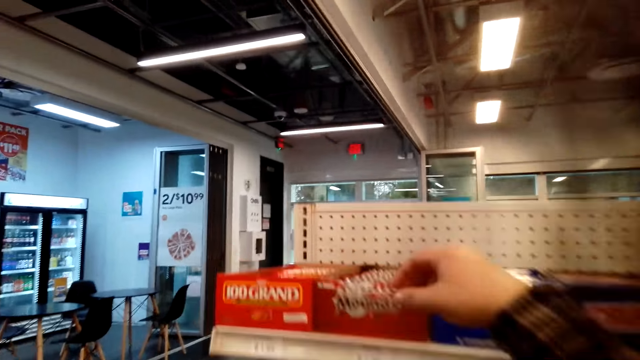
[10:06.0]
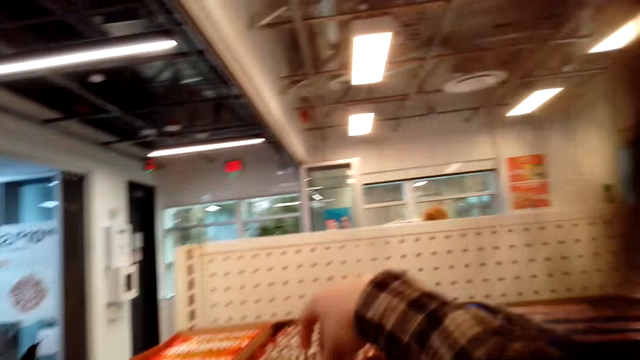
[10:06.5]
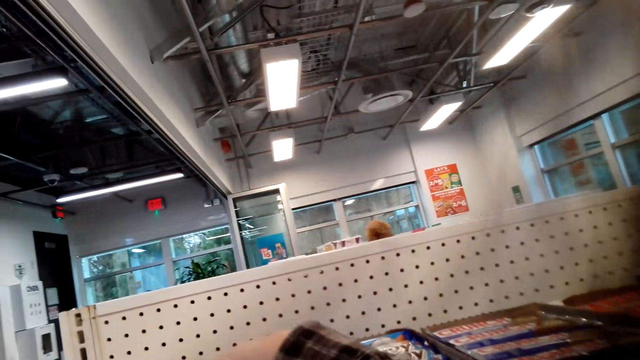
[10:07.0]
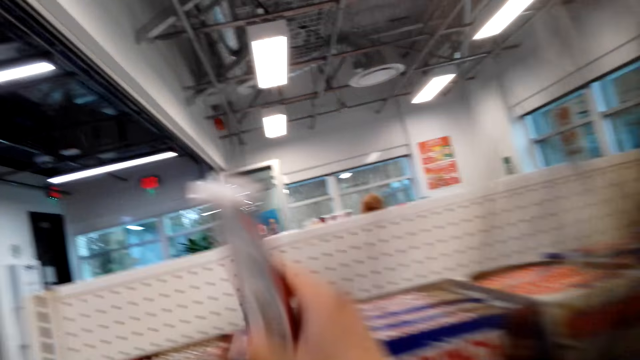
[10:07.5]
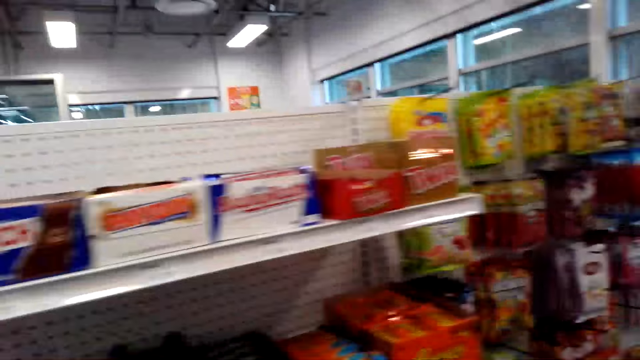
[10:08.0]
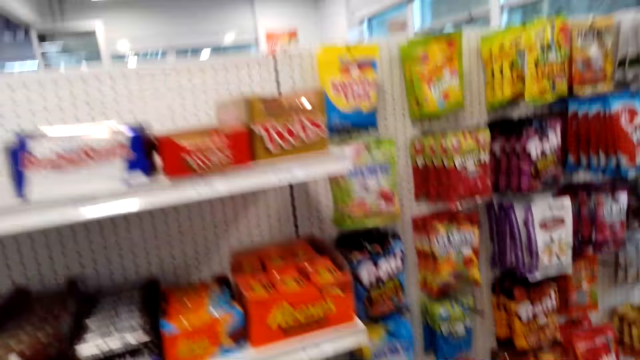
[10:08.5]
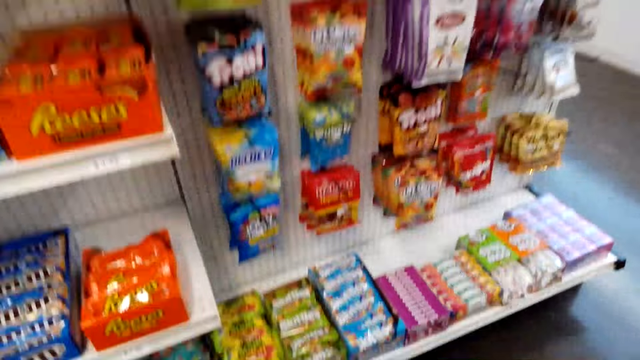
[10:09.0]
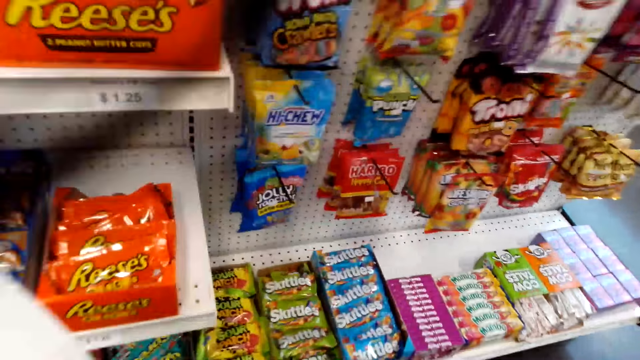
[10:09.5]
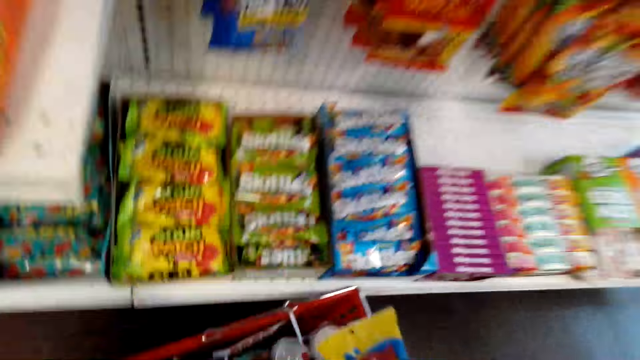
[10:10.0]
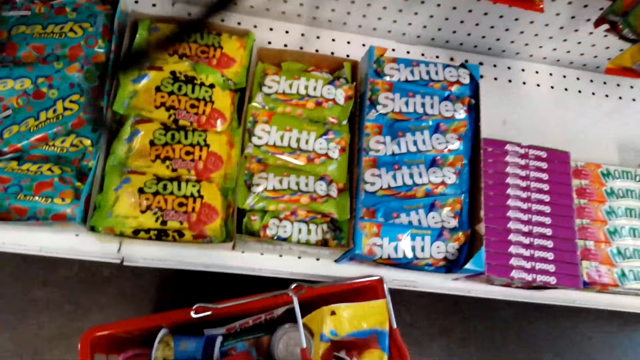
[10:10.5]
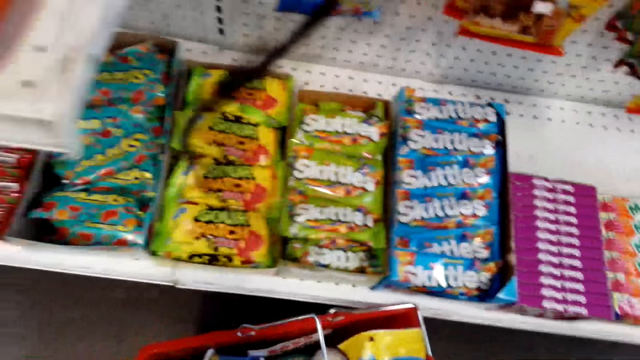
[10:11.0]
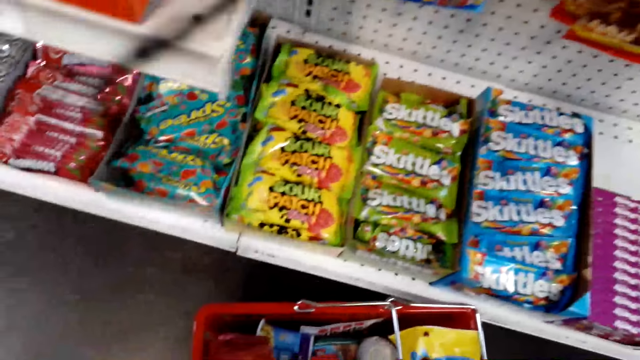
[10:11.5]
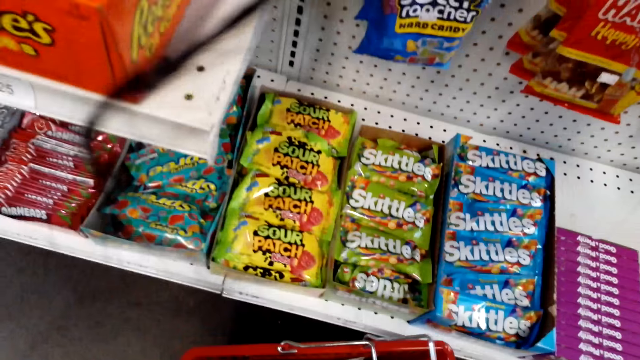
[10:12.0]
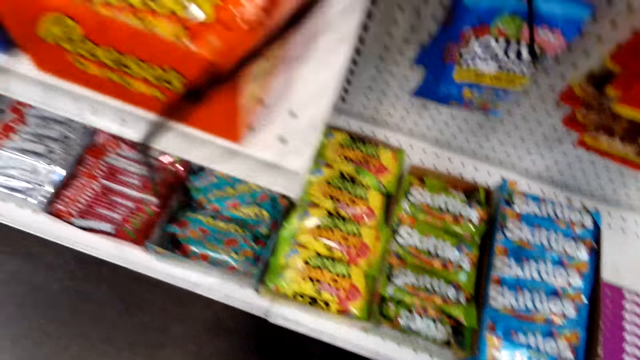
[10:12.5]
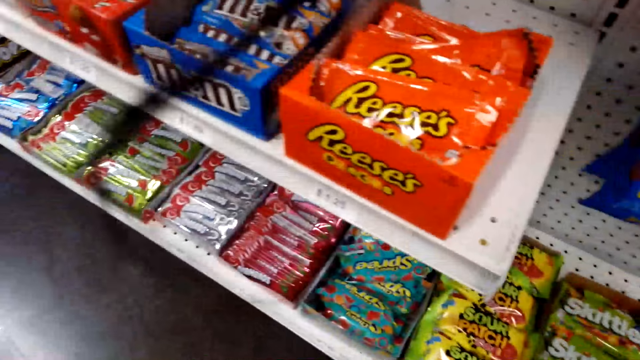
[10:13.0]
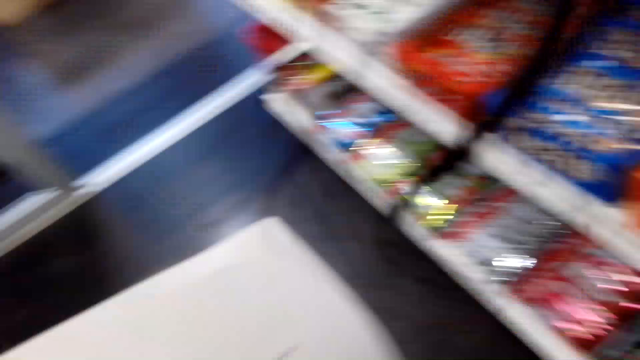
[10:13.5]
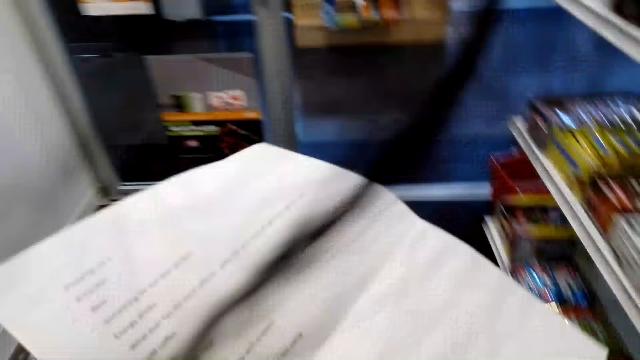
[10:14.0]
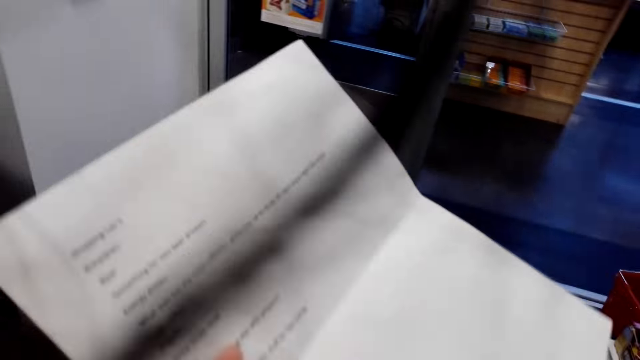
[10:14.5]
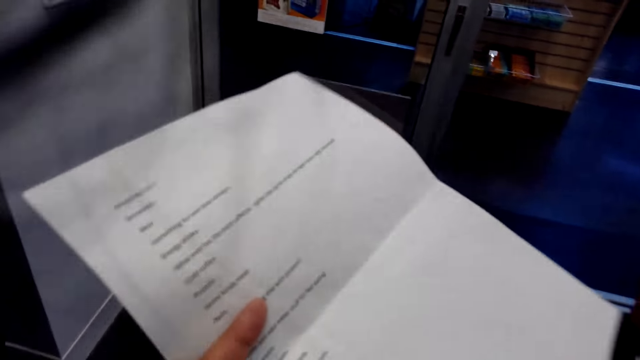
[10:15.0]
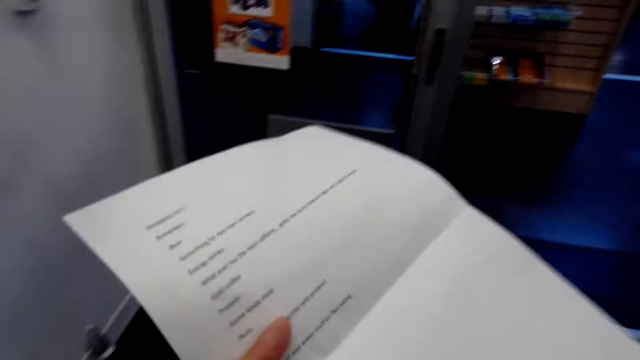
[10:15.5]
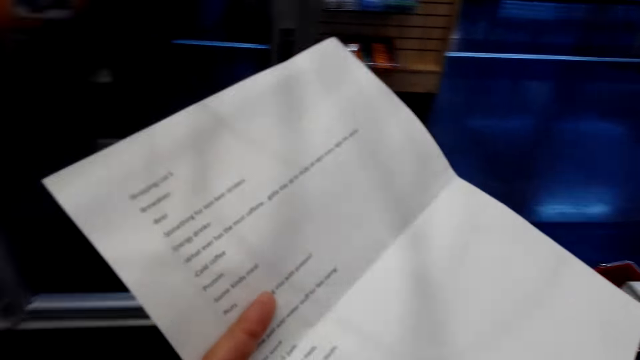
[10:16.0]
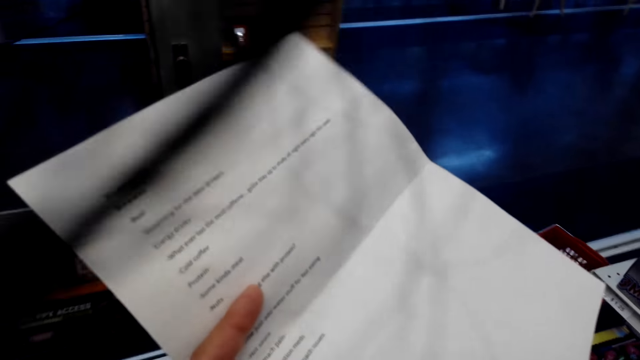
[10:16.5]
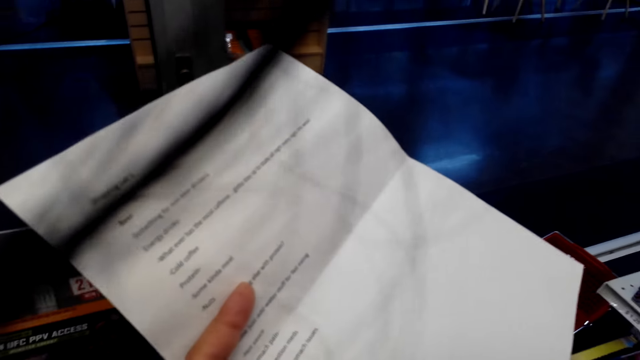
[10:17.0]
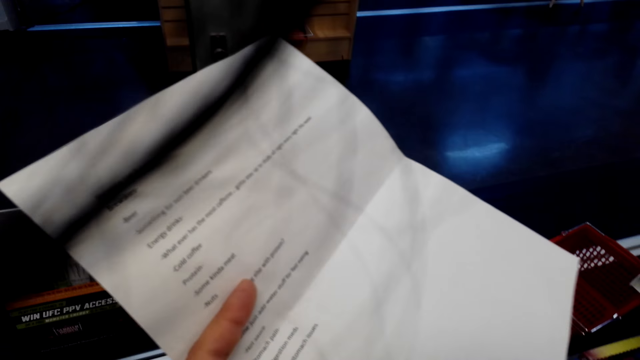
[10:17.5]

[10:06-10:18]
The camera wearer removes the snack from the shelf. They put down packets in a shopping basket. They pick up the shopping basket. They read a paper.

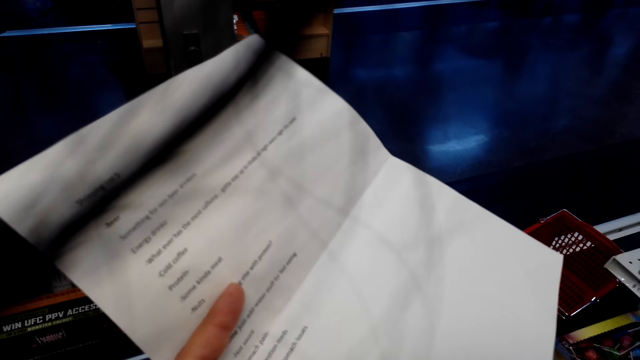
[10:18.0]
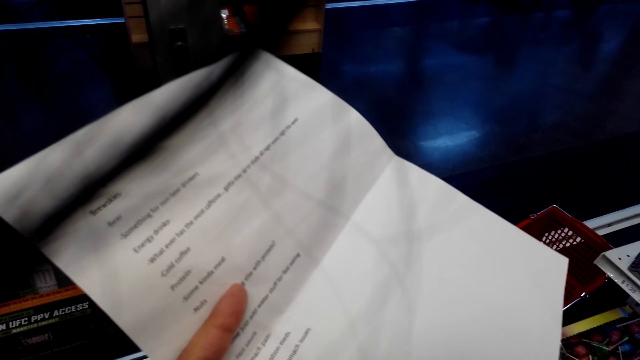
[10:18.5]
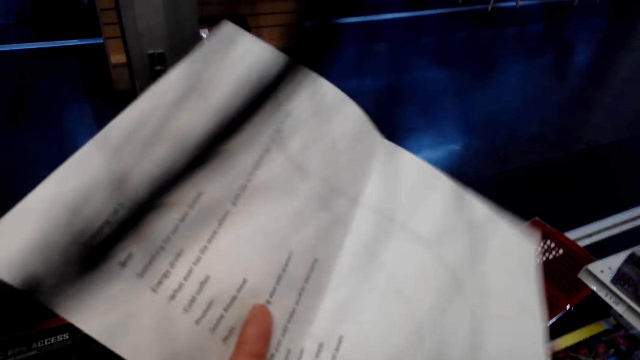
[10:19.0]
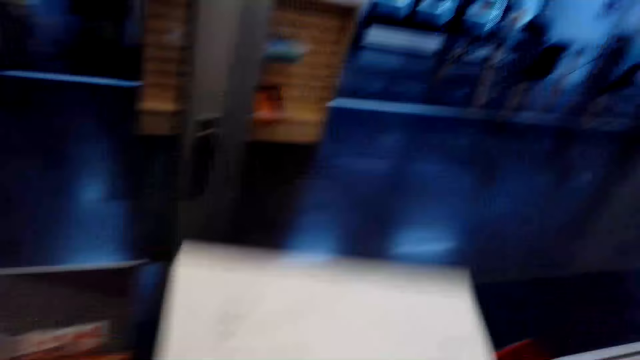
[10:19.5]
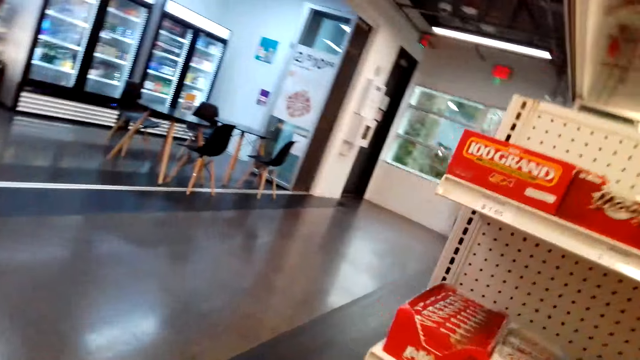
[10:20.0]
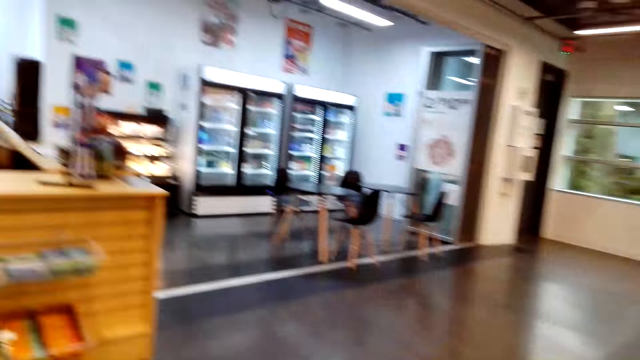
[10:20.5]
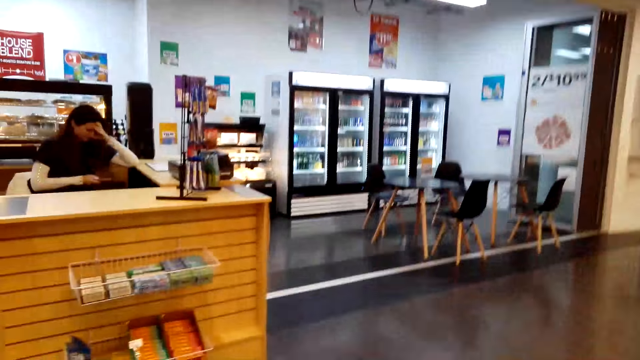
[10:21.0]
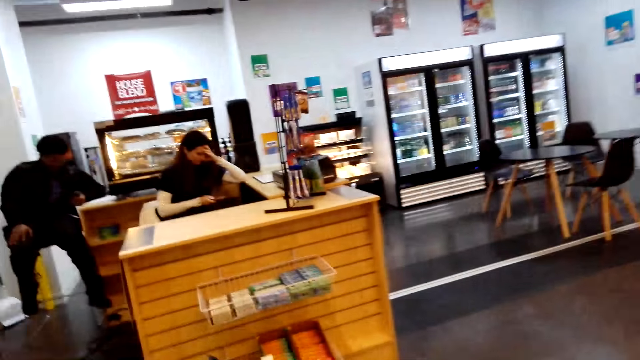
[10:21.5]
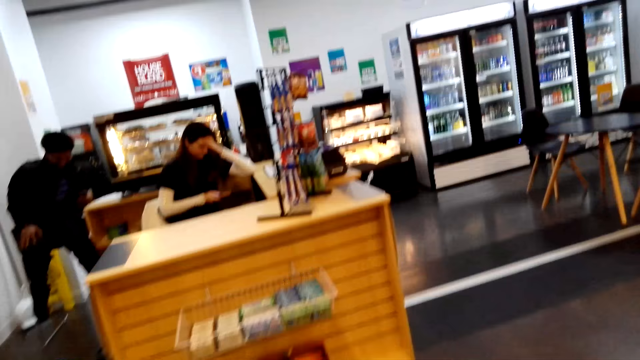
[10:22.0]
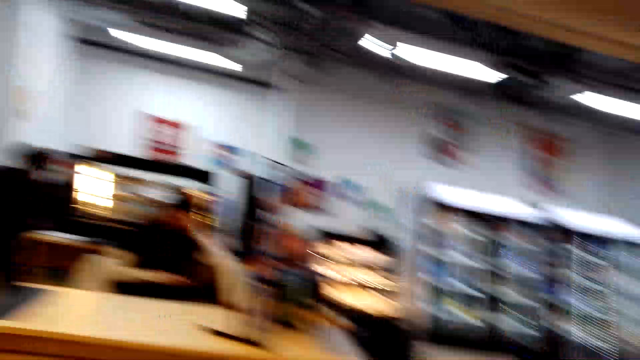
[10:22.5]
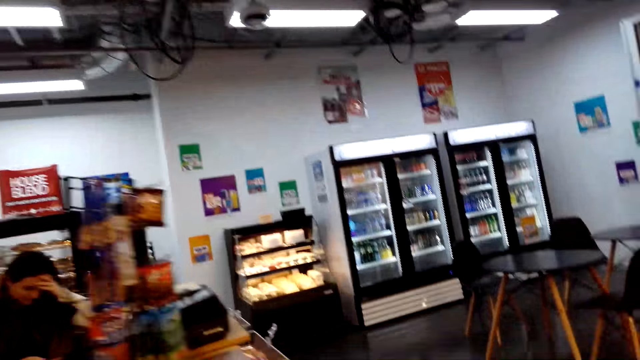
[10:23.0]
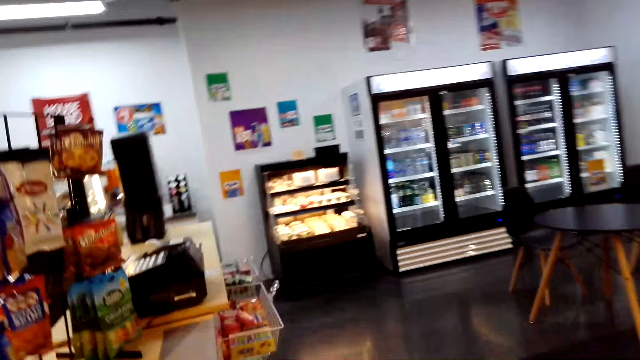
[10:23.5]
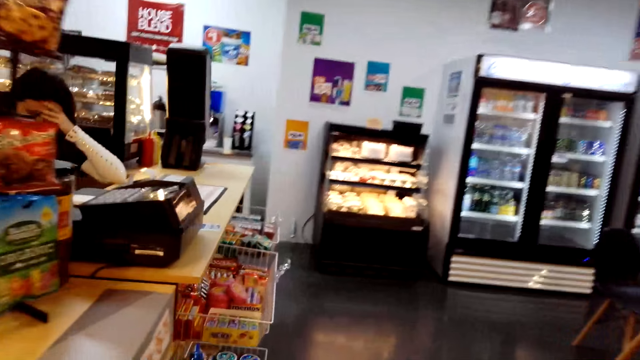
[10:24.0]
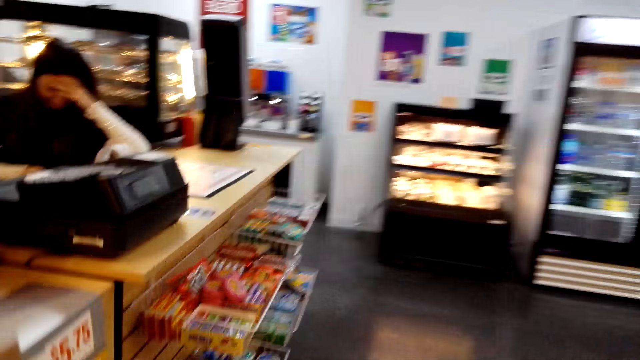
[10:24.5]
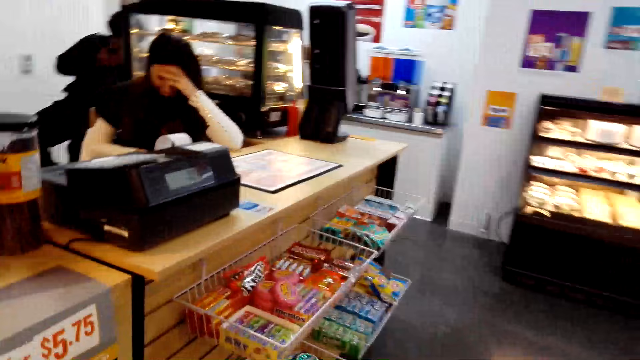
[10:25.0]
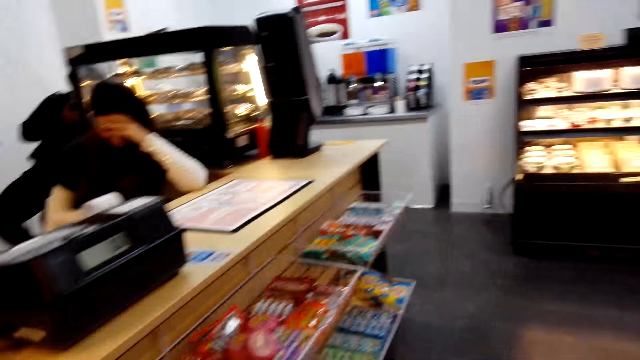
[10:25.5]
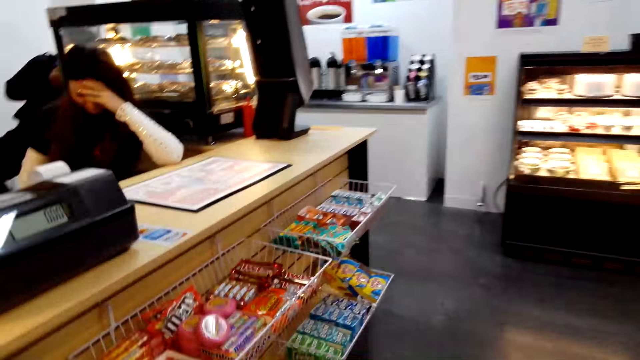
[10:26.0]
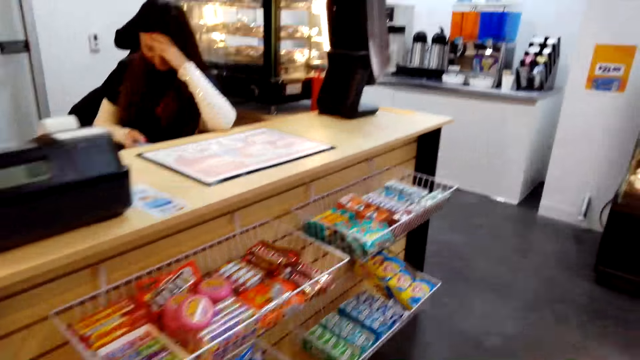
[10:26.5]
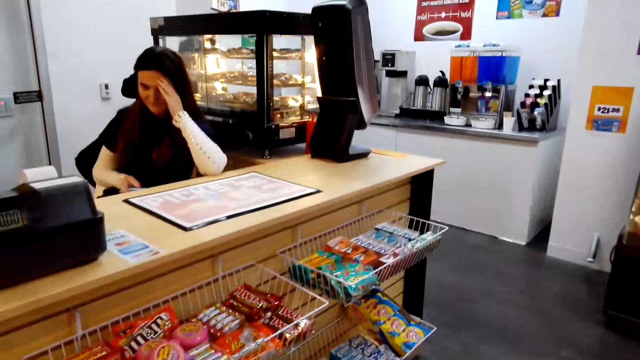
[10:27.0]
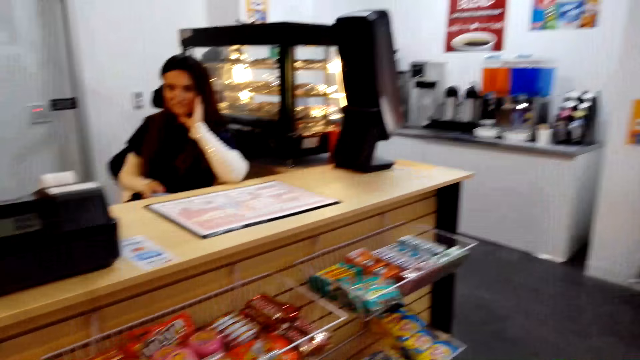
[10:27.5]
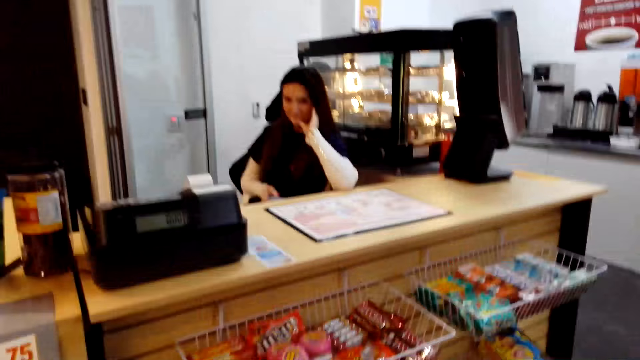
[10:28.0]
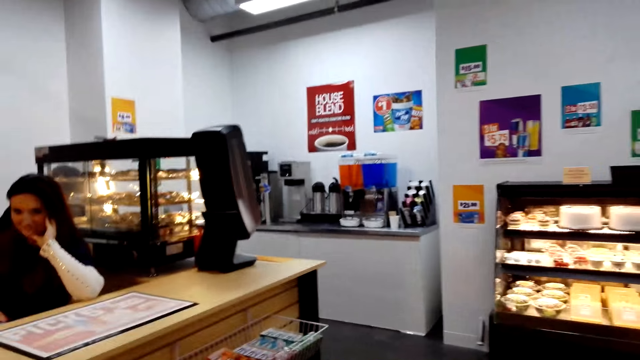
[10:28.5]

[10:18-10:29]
The camera wearer walks around the shop. They walk towards a counter.
